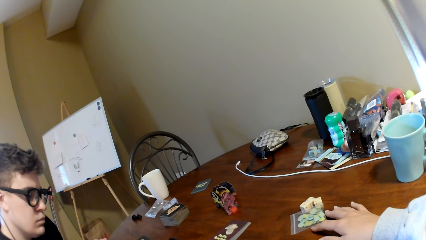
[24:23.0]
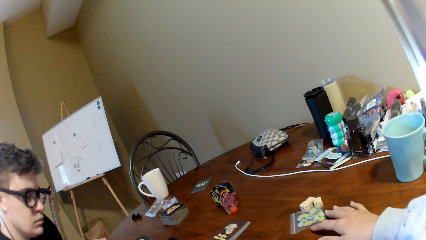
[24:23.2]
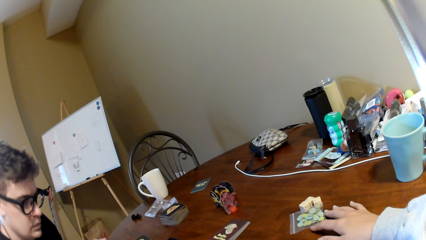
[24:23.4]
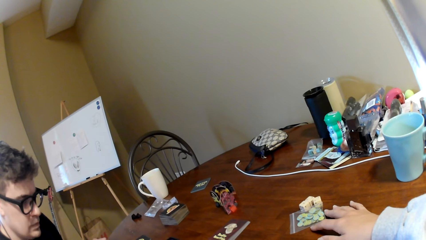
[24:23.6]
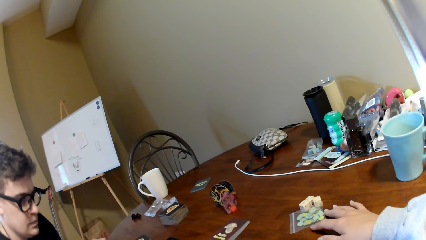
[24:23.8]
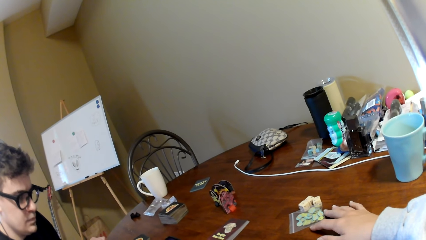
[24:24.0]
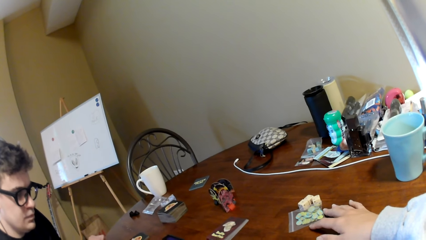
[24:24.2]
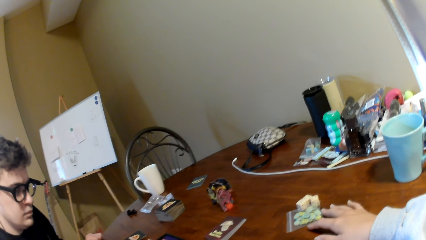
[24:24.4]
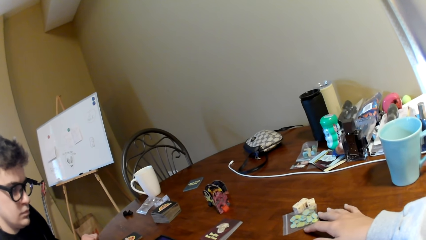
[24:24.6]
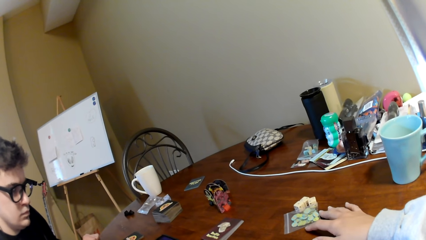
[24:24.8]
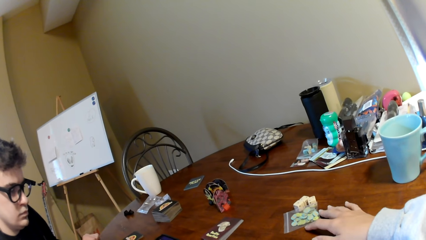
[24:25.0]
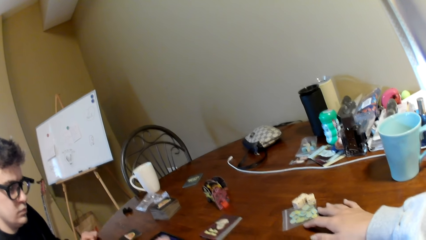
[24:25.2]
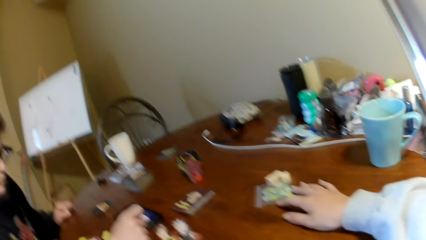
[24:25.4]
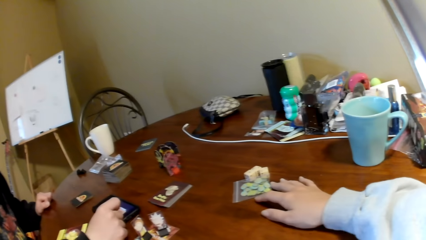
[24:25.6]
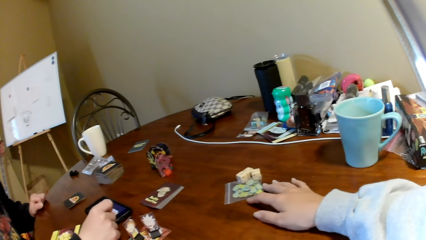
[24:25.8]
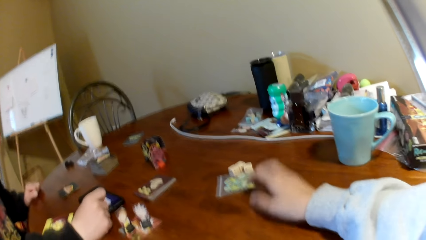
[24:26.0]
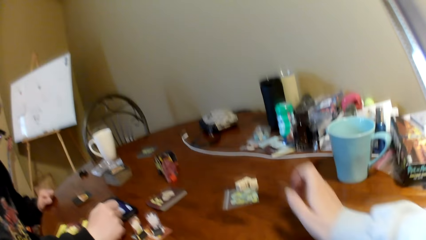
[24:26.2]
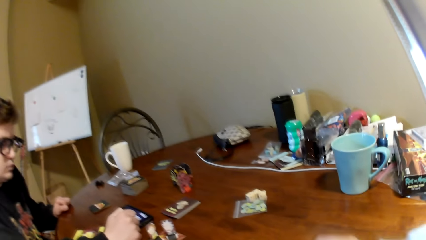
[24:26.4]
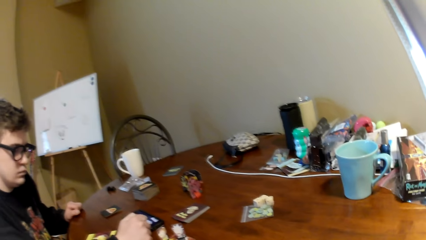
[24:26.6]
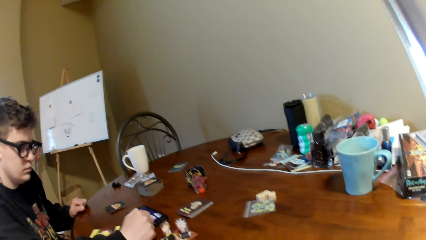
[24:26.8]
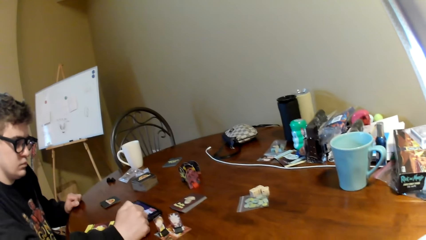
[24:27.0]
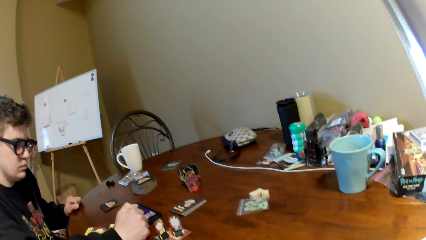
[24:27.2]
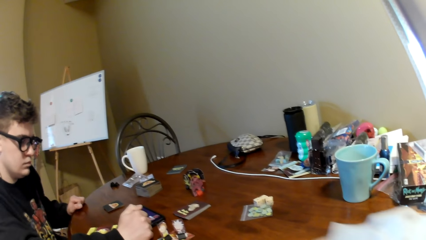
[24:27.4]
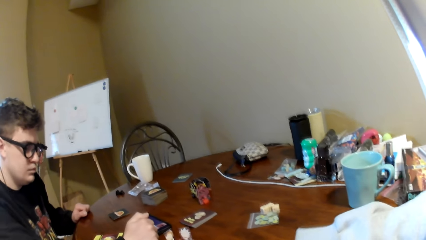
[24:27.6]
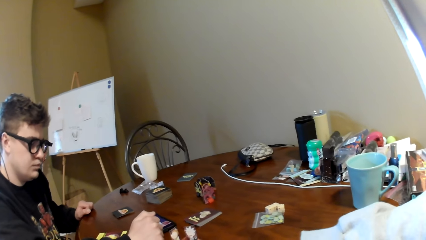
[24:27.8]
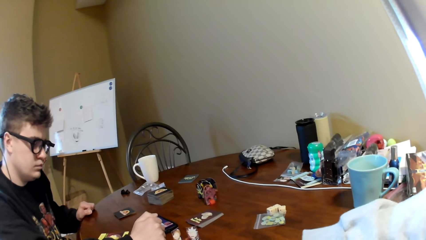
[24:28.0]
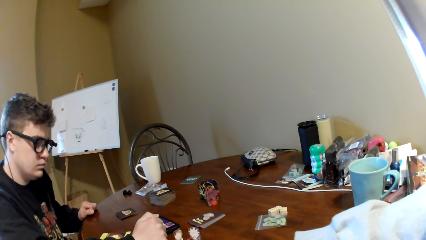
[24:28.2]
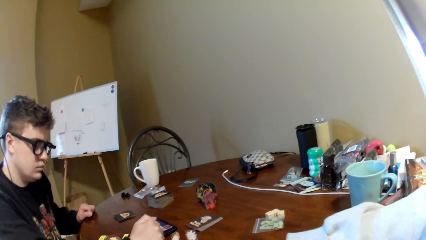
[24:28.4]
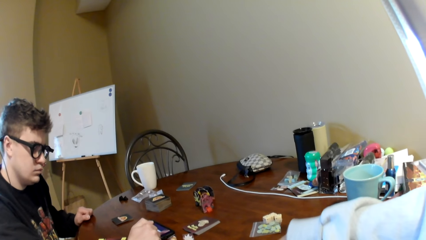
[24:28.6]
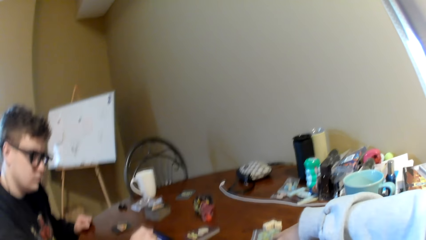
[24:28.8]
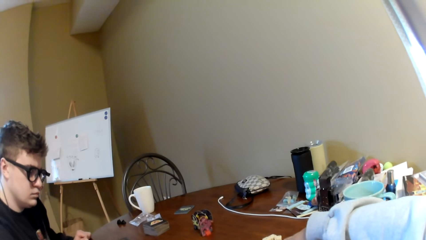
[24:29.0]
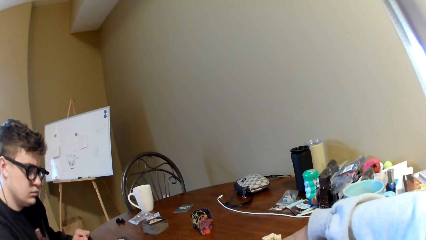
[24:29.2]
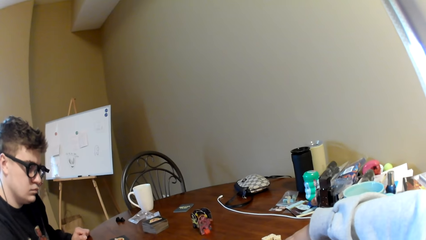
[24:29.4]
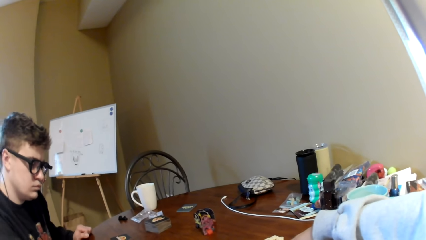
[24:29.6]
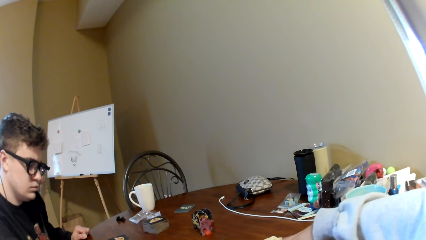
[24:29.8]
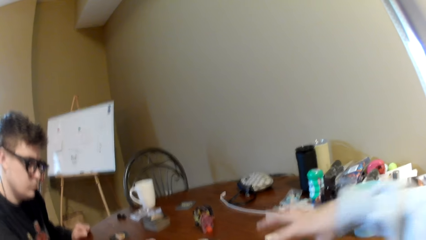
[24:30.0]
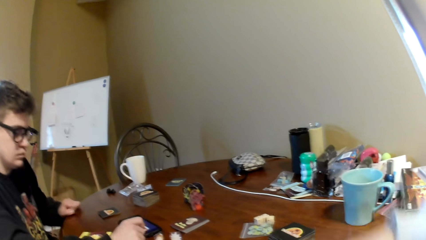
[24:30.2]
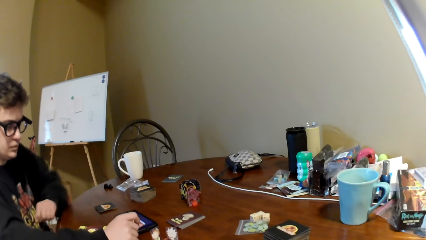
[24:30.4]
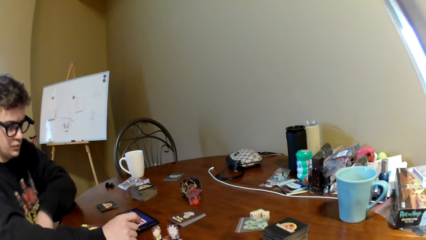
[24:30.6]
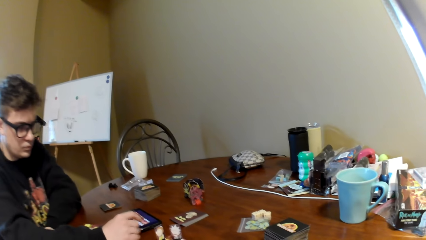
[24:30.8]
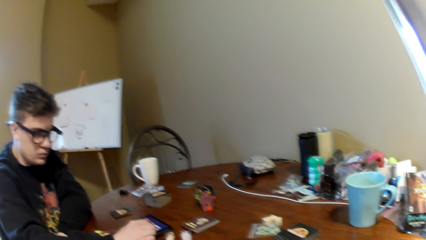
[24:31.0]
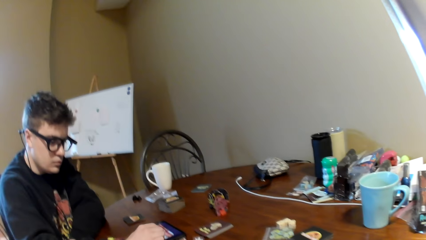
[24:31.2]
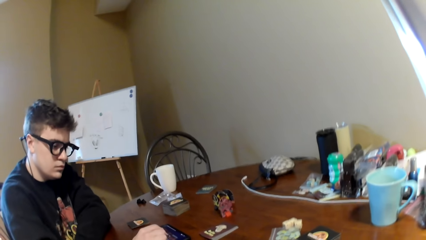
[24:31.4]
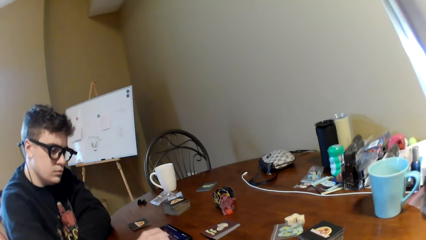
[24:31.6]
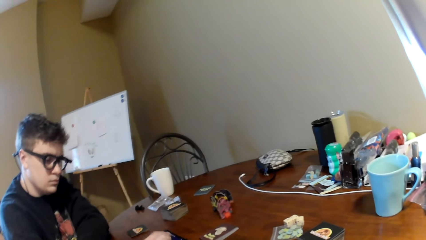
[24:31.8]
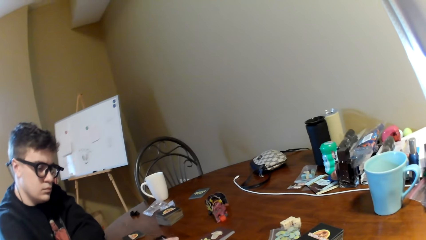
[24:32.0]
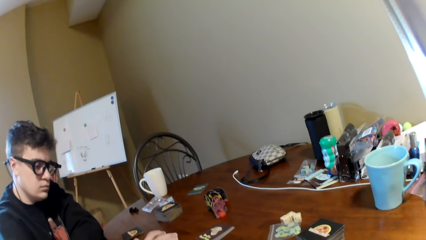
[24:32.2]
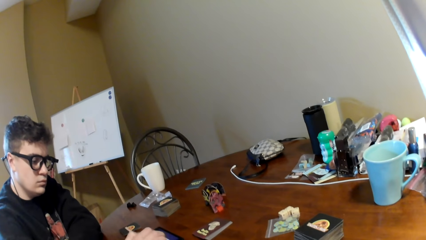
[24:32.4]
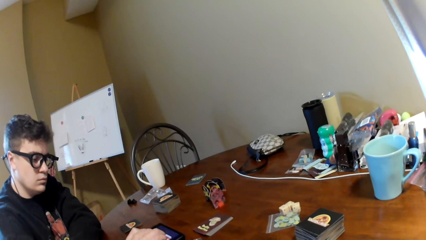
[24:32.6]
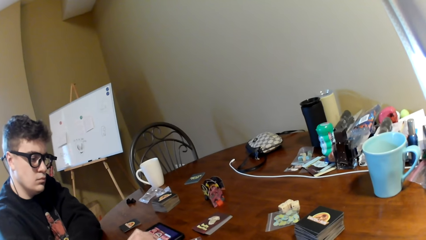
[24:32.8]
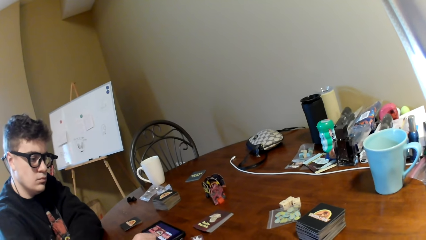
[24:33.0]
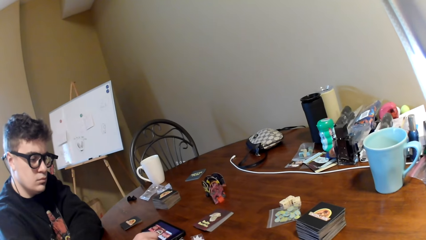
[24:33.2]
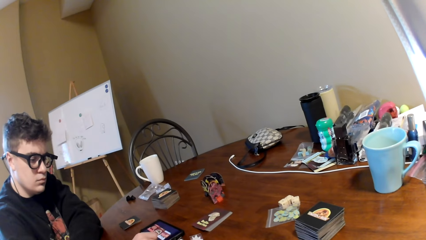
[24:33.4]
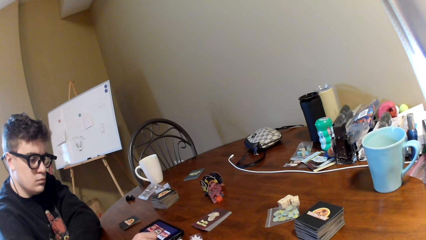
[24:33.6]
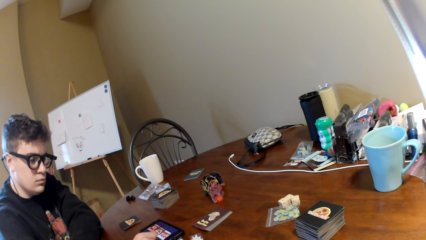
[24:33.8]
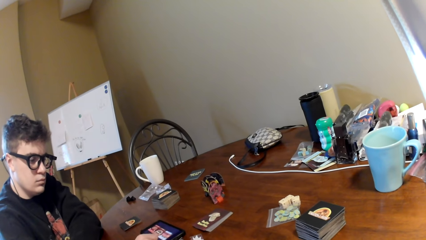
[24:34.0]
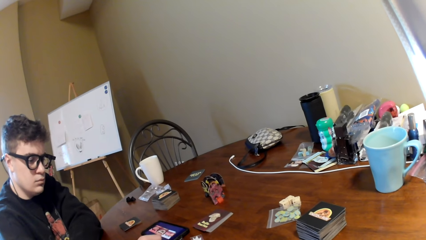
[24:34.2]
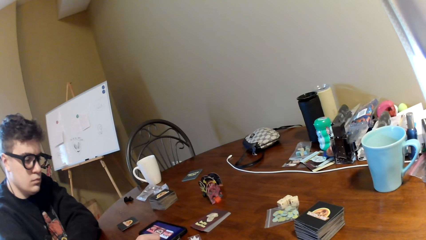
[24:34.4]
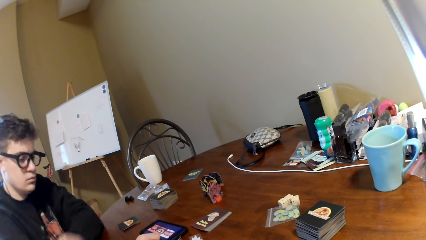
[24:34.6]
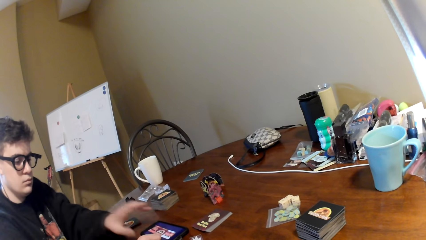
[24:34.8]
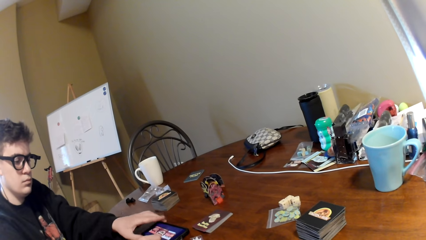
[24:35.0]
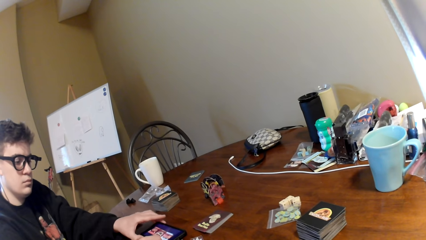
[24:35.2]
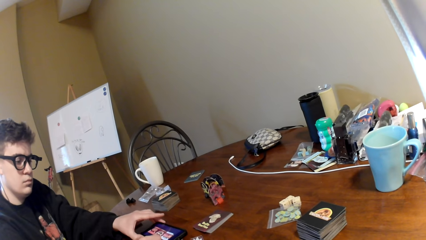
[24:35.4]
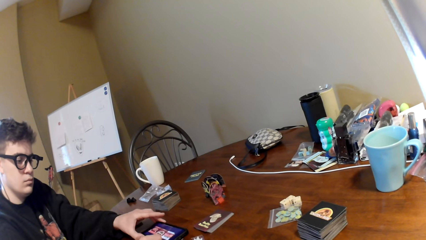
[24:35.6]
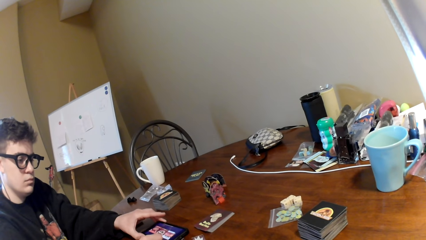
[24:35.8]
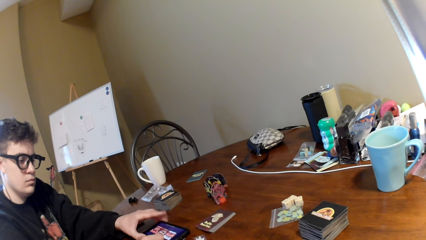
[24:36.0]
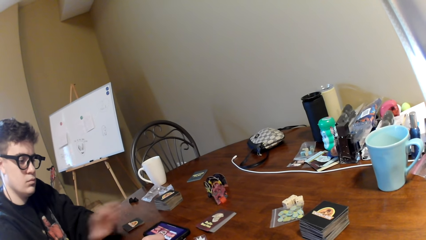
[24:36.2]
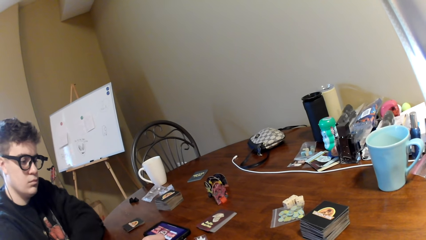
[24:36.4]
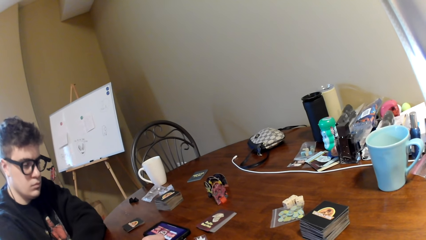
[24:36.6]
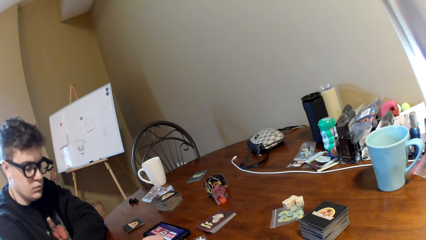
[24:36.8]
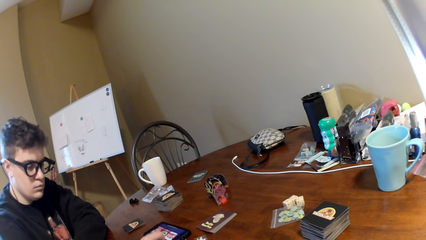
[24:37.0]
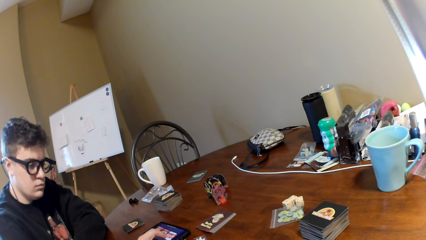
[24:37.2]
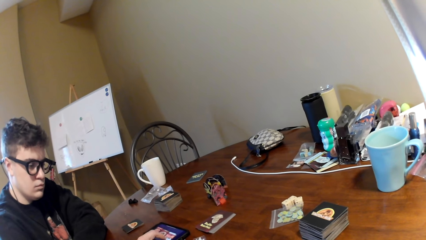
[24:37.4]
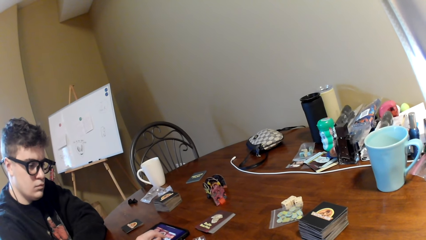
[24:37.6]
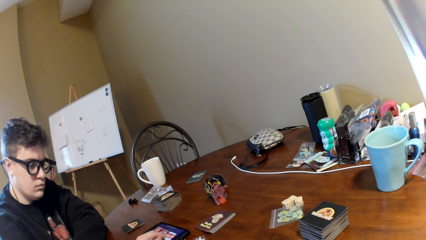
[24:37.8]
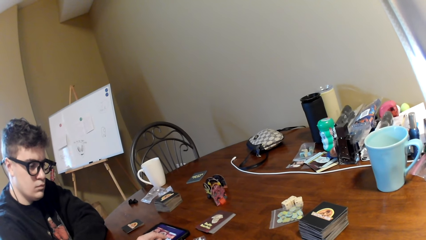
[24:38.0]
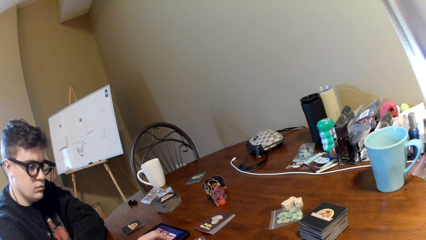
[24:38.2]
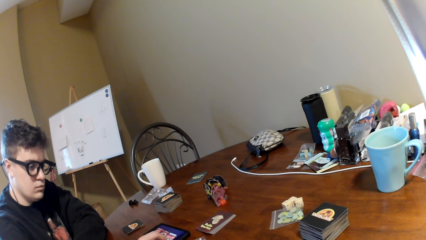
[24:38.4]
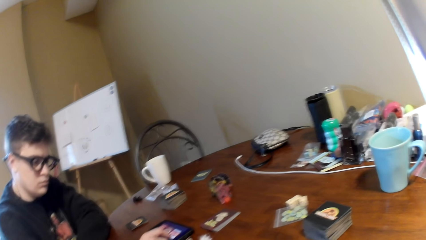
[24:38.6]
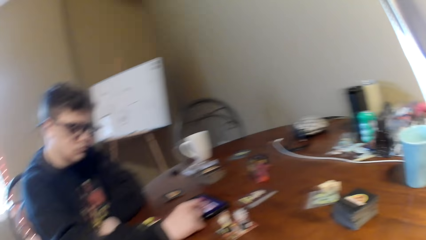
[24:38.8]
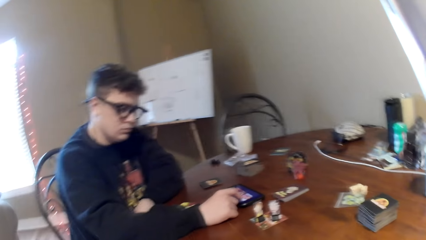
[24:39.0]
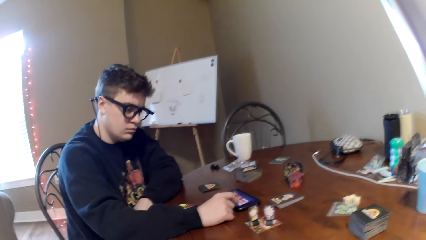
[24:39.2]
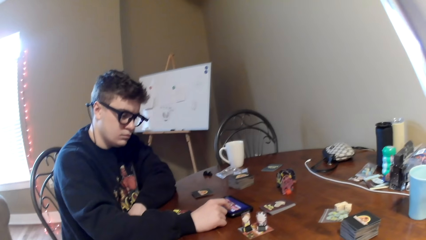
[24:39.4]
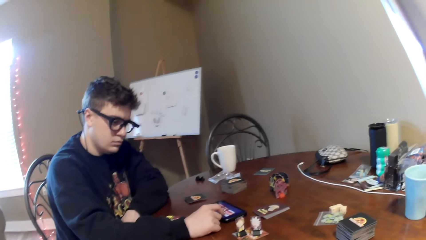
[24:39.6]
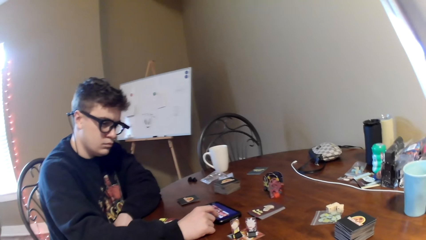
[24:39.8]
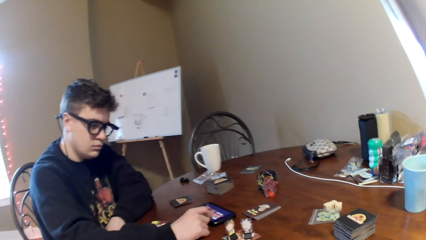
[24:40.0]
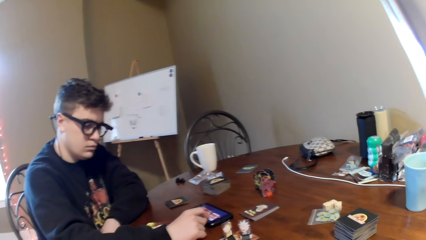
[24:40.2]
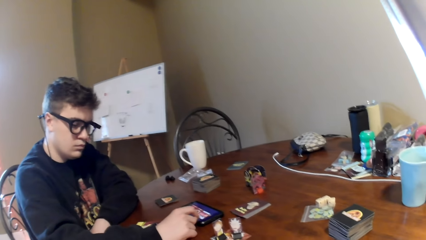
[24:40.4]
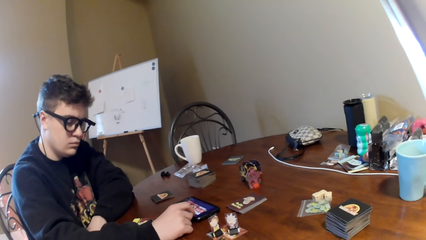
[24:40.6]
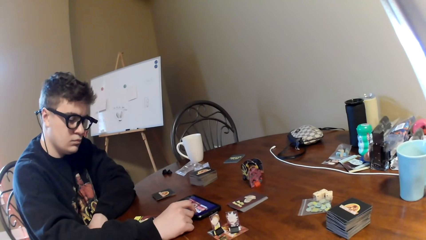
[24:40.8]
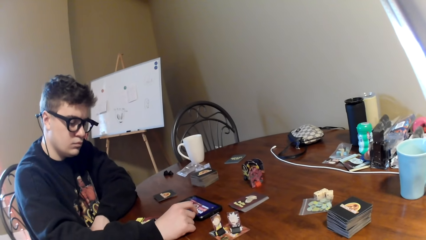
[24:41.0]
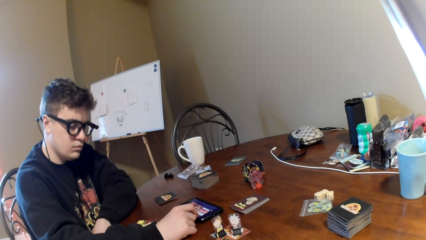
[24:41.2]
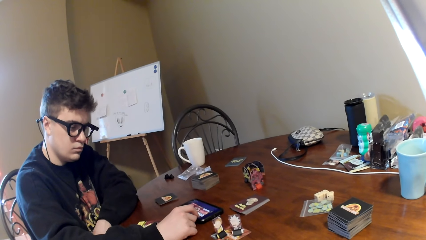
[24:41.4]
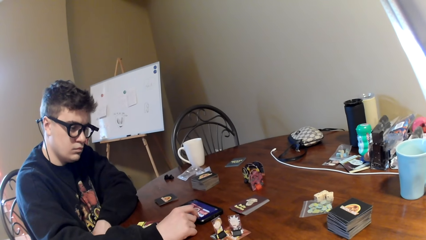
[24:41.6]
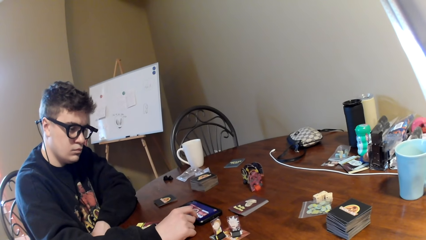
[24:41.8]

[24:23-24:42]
The camera wearer looks around a room. A man interacts with the camera wearer. The camera wearer moves the hand. They move the cards and adjust the cards on a table. They look around. The man operates a mobile phone. The camera wearer looks around the room. The man moves the phone and operates the mobile phone. The camera wearer looks around the room.
